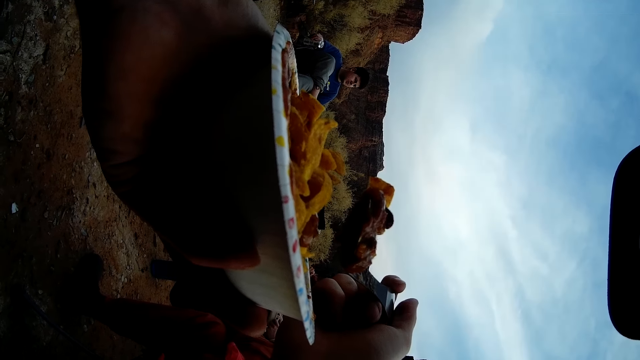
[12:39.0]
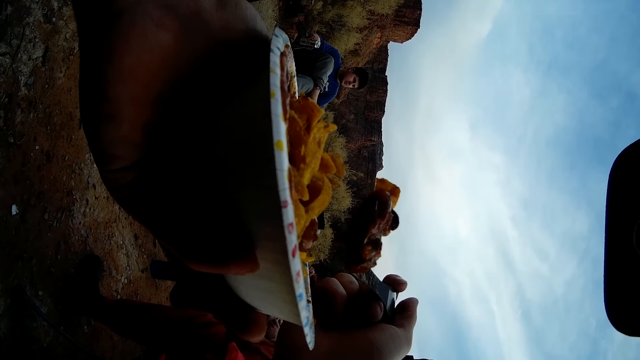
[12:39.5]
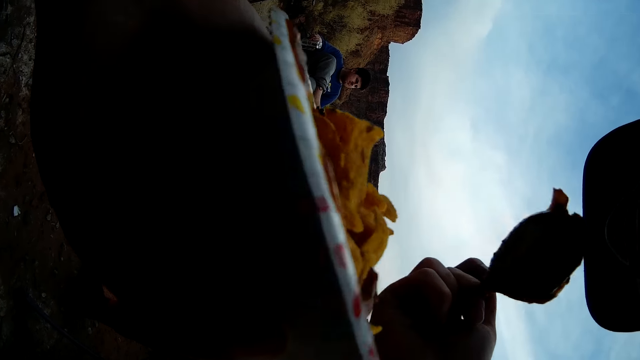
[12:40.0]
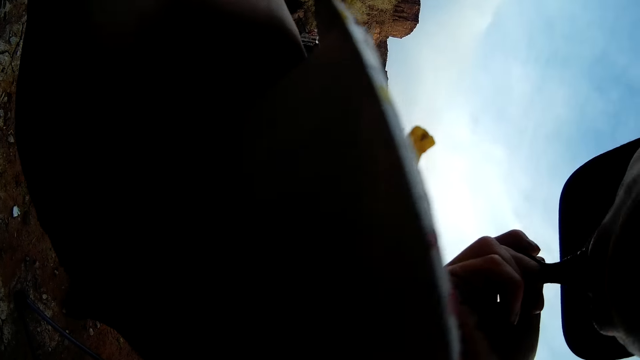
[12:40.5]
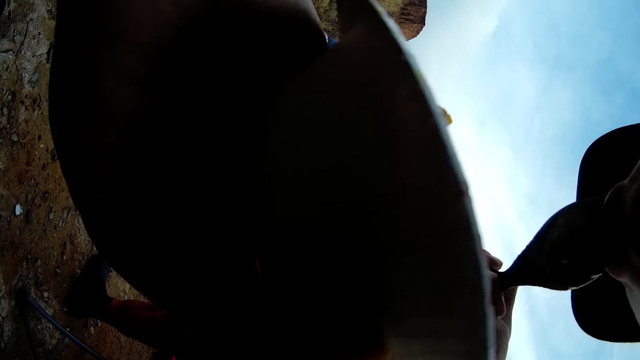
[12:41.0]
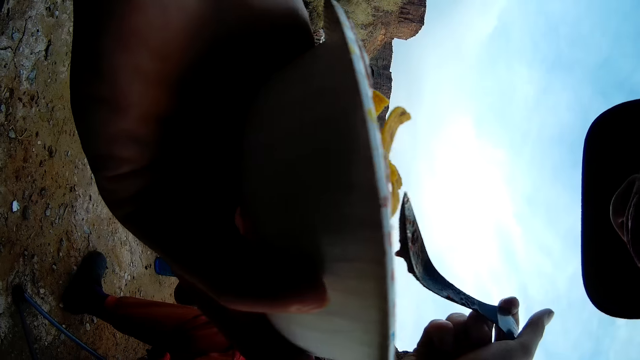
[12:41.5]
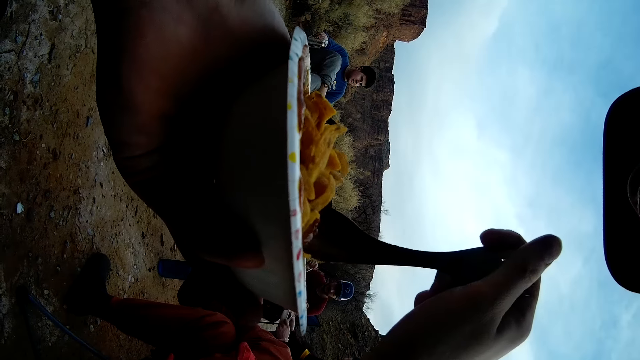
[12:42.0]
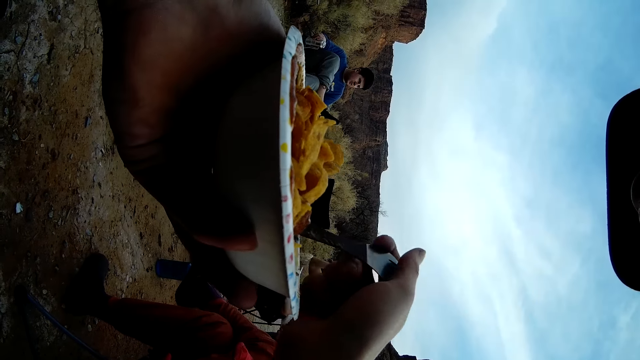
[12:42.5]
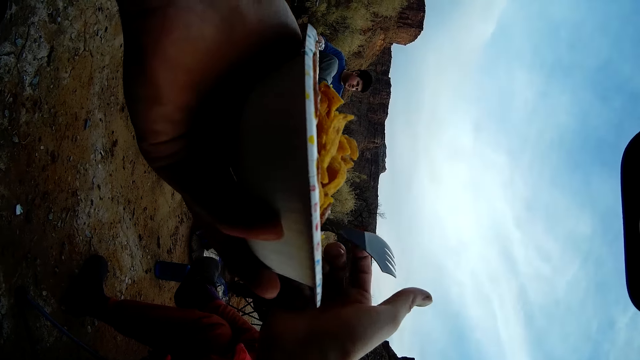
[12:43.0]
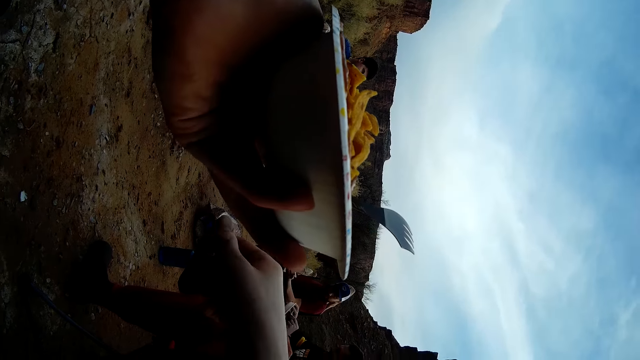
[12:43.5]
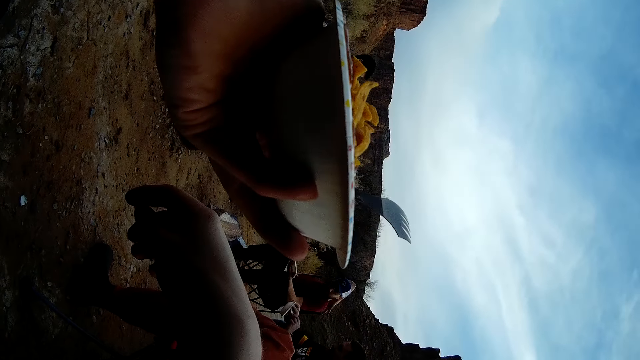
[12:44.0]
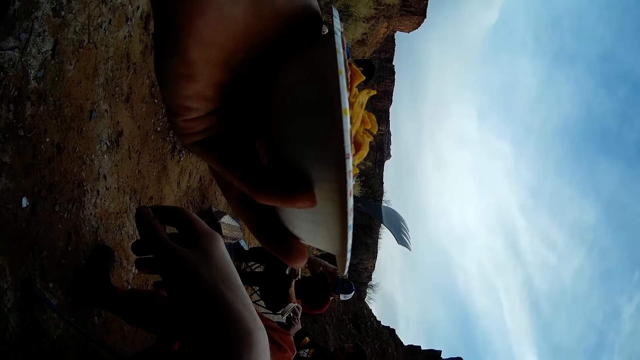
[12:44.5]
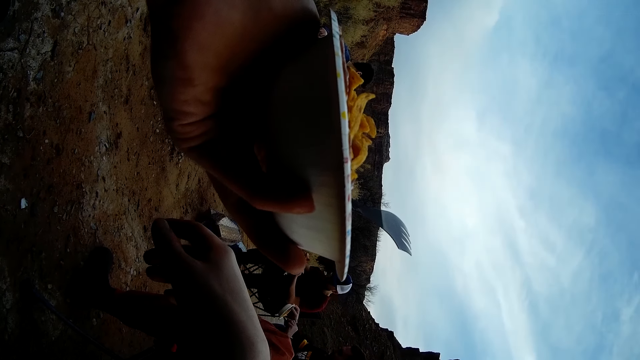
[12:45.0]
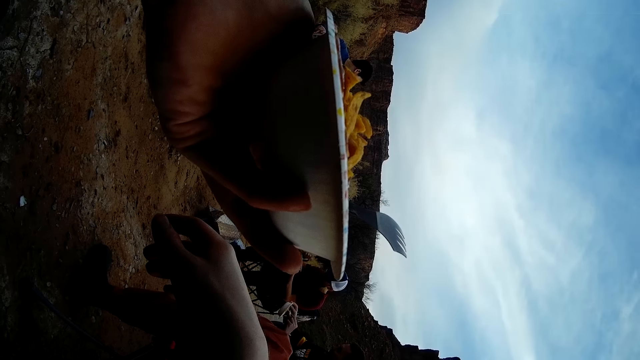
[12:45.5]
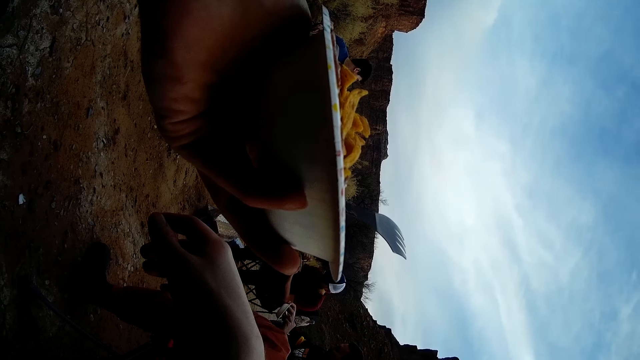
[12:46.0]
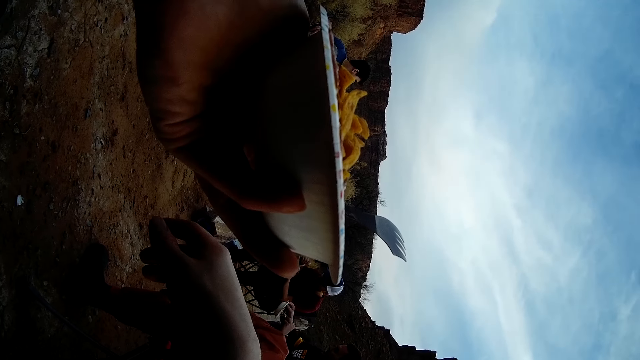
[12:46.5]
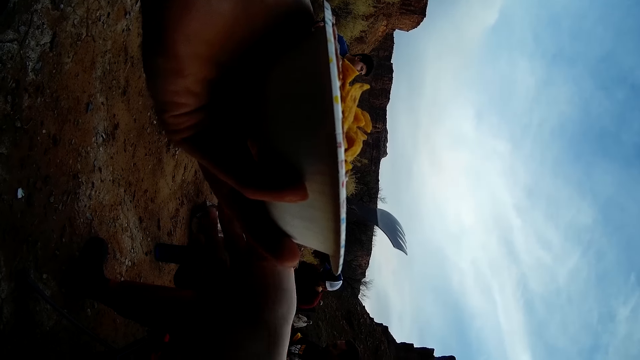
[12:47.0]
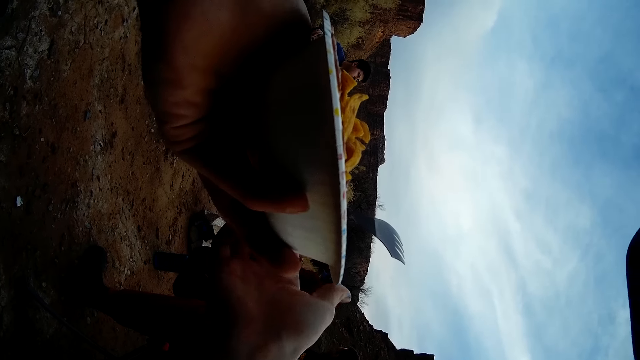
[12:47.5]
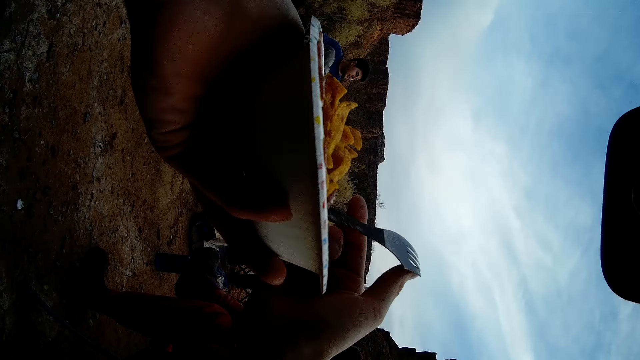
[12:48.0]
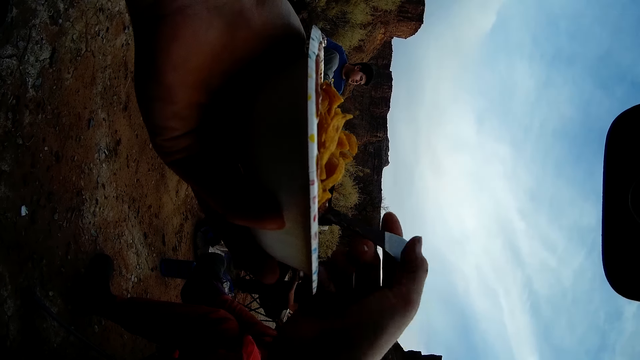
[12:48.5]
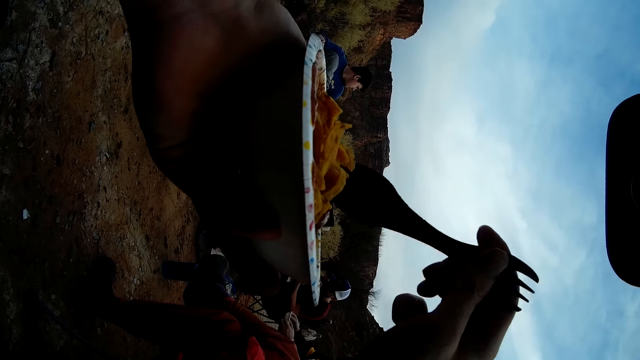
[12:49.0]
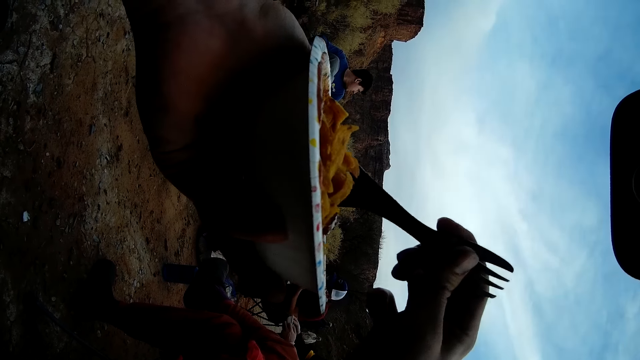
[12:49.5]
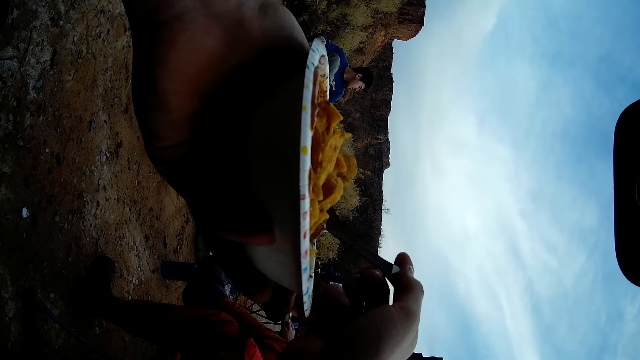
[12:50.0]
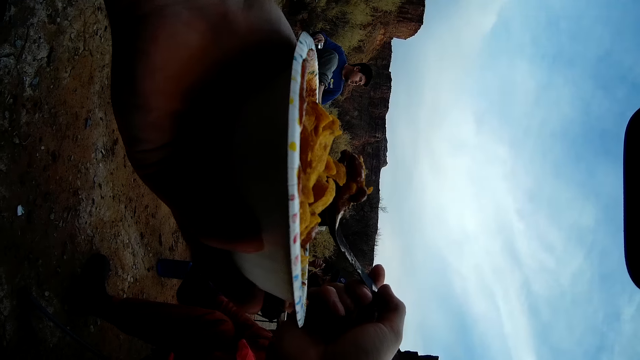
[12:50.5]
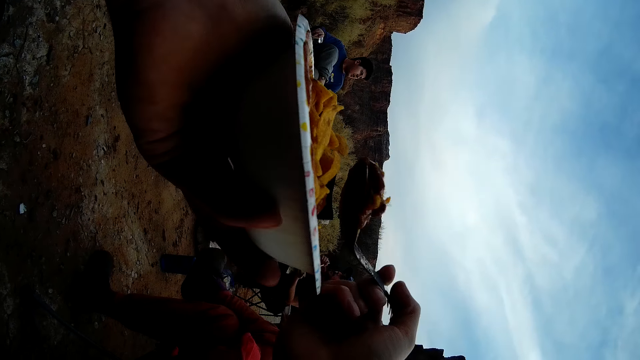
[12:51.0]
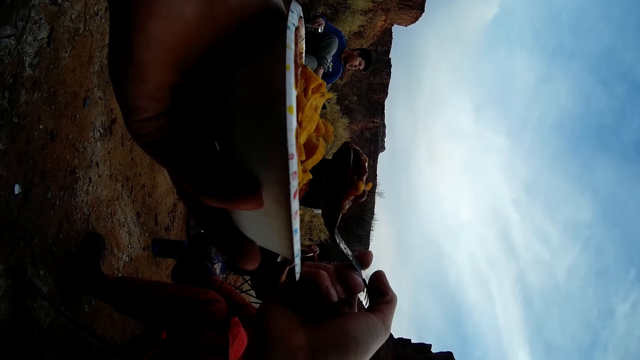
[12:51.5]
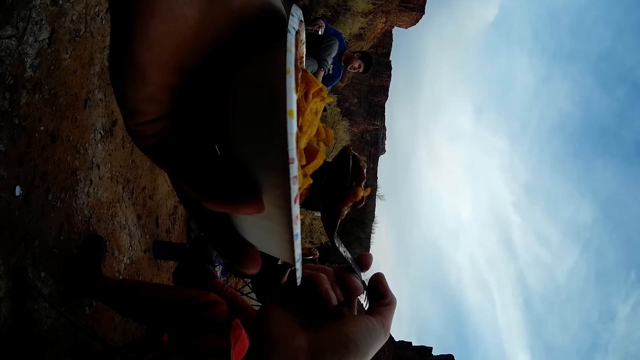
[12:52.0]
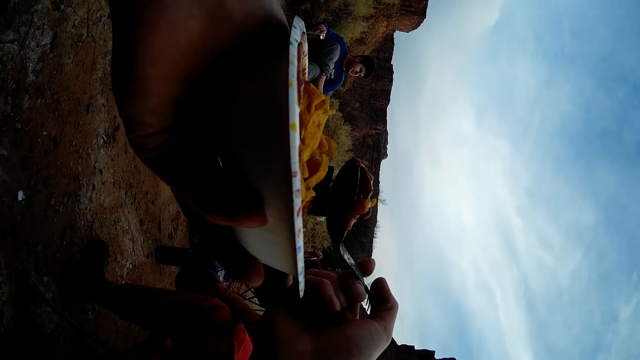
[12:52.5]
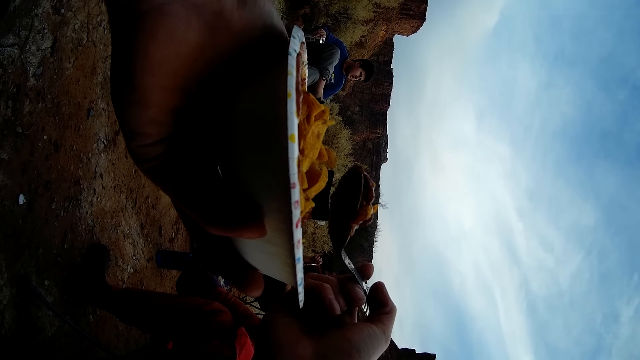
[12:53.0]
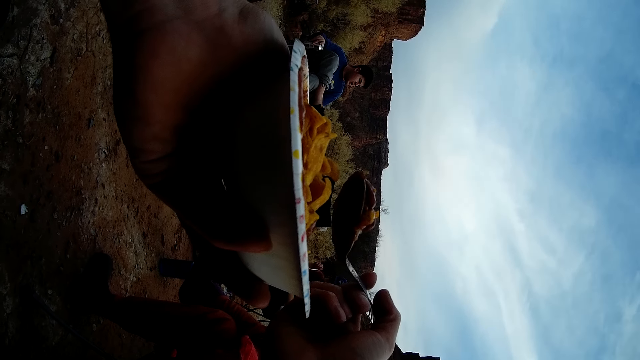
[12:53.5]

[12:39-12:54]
The camera wearer eats his food. He dips the spoon on the plate. He stops holding the spoon. He holds the spoon with his right hand. He picks up the spoon. He dips the spoon inside the plate. He eats the food. He scoops the food with the spoon.

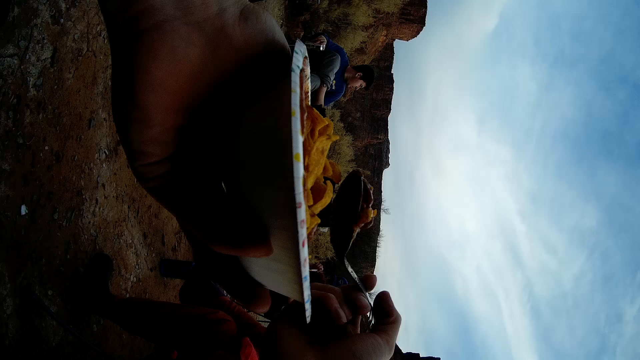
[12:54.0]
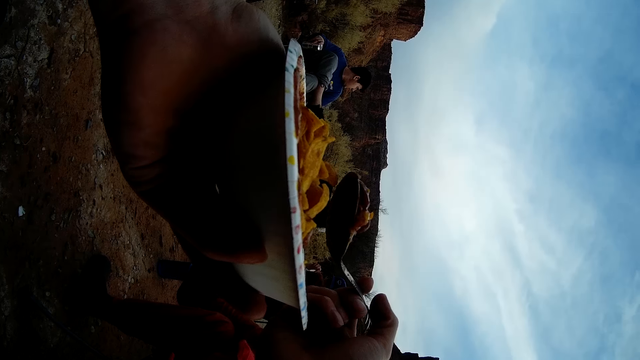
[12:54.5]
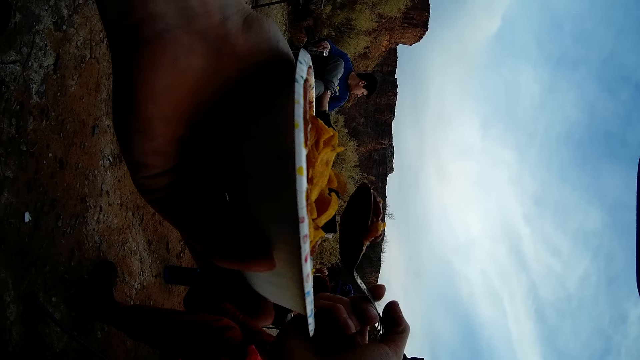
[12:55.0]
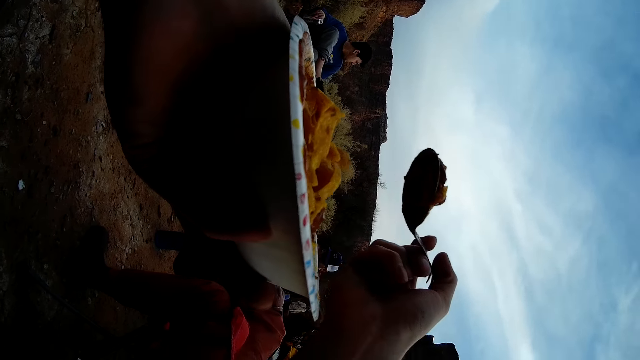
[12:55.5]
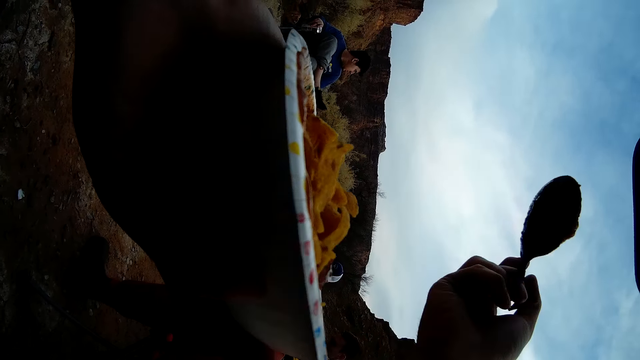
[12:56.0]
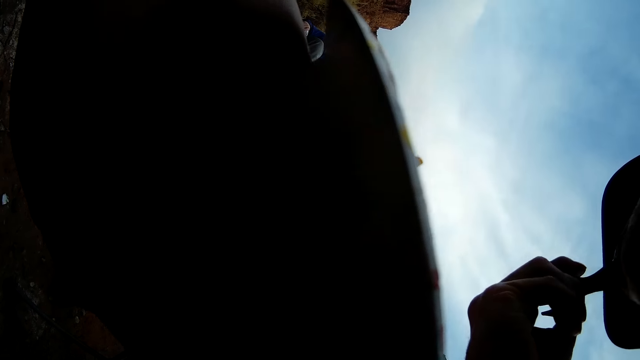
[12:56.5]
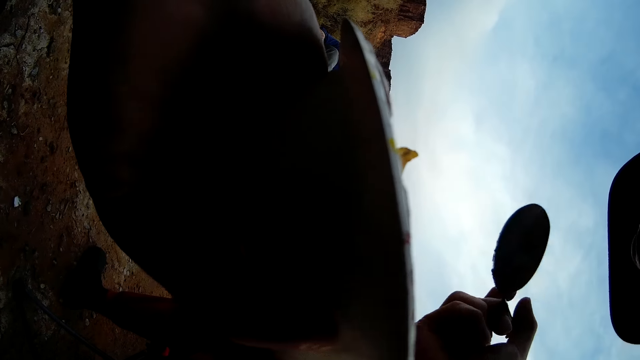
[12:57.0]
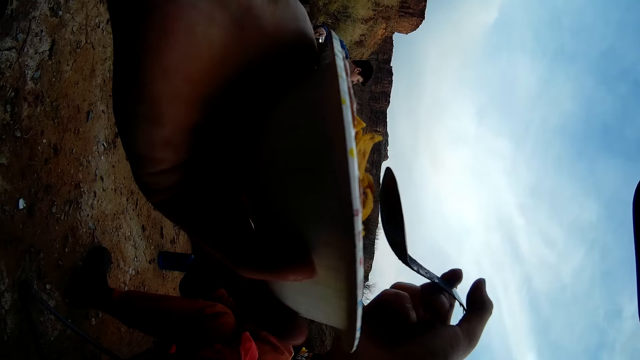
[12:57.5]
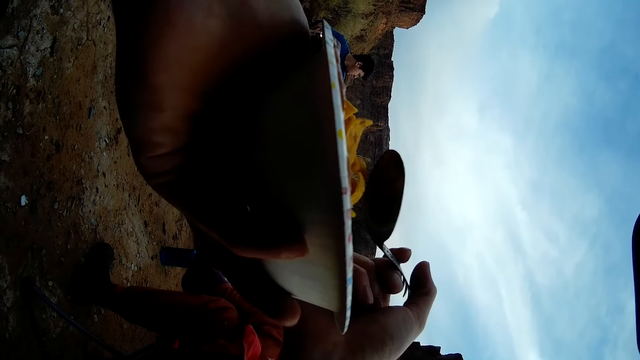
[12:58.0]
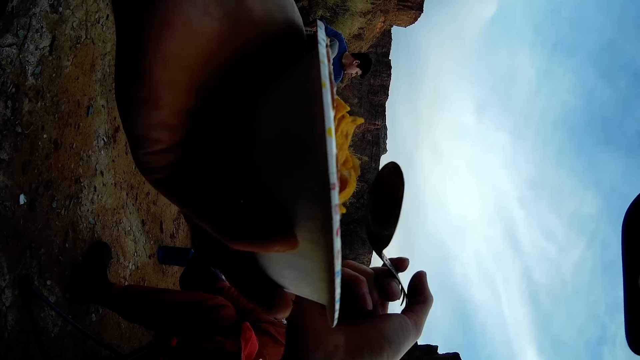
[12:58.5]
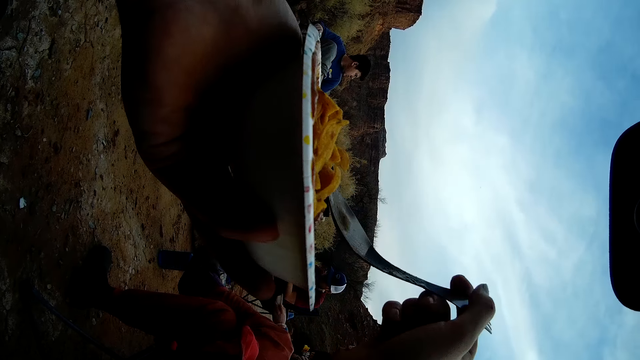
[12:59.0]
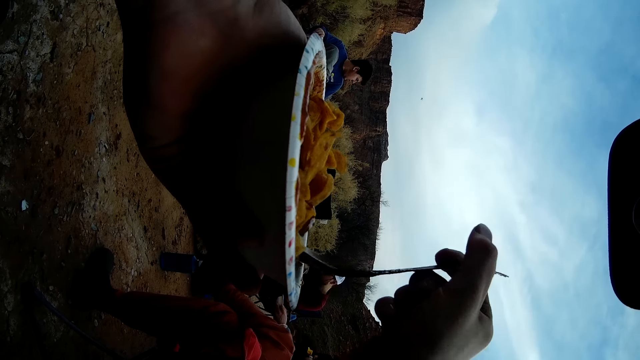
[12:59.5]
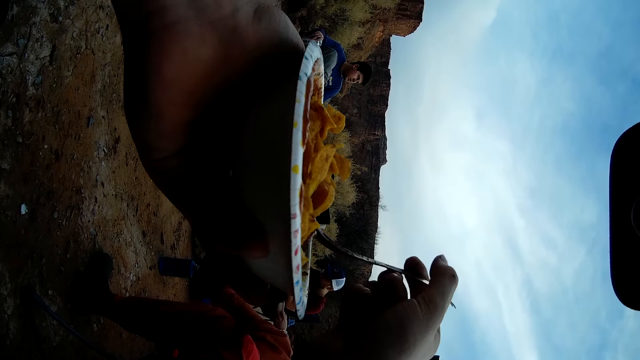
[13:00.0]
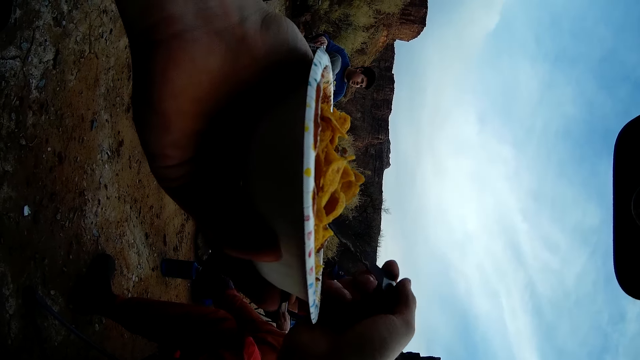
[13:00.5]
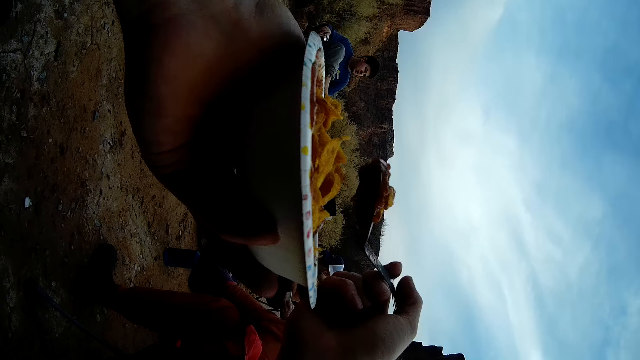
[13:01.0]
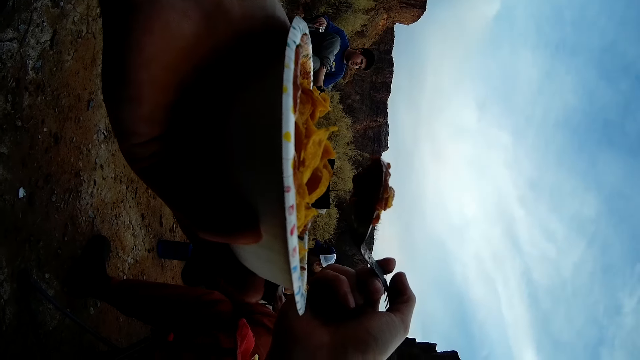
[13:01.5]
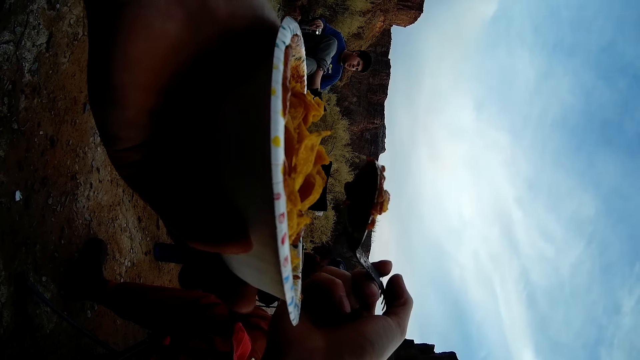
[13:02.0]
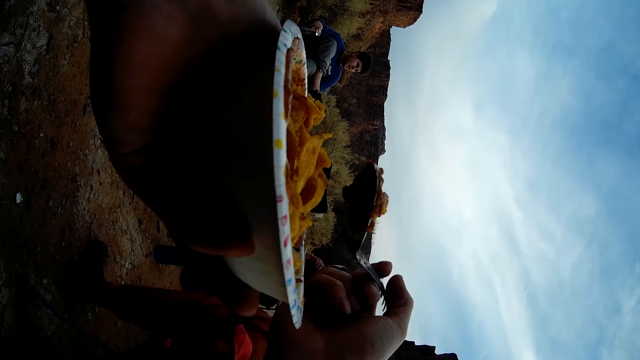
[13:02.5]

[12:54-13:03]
The camera wearer eats his food. He scoops the food with the spoon.
